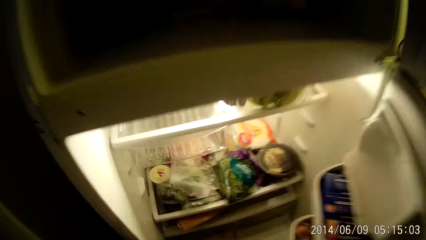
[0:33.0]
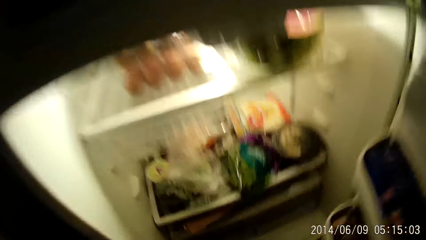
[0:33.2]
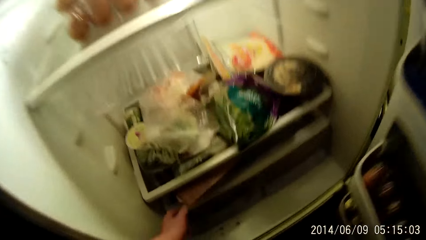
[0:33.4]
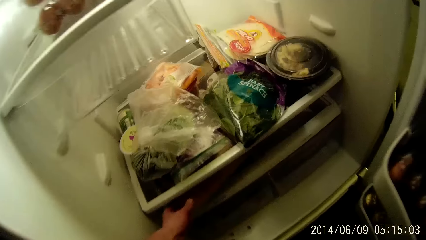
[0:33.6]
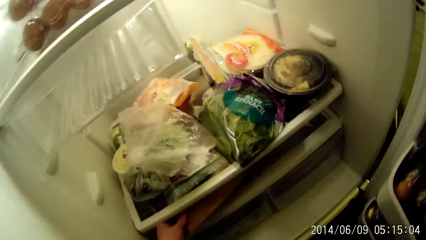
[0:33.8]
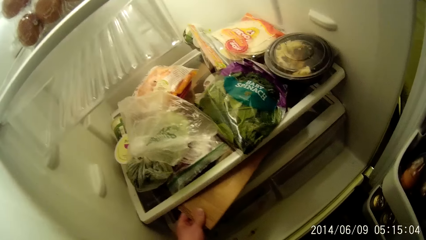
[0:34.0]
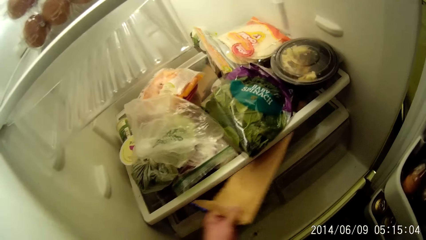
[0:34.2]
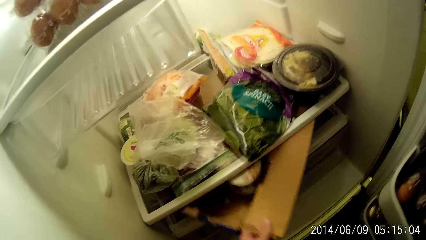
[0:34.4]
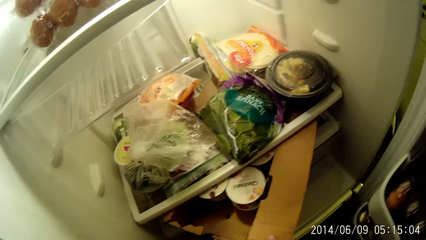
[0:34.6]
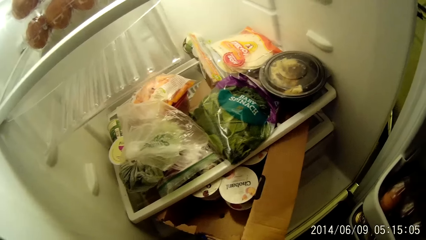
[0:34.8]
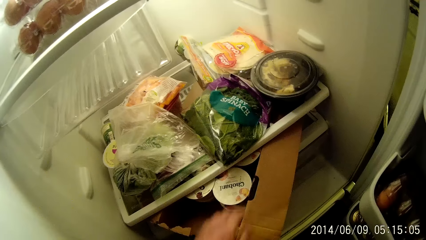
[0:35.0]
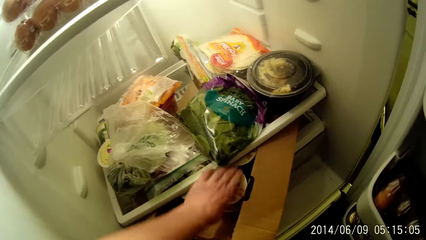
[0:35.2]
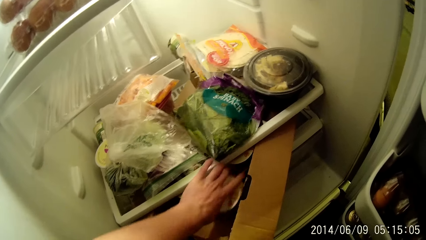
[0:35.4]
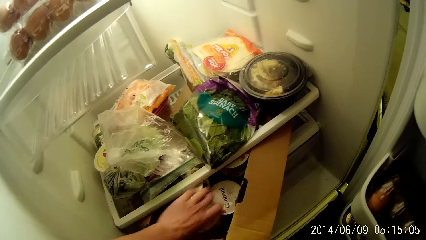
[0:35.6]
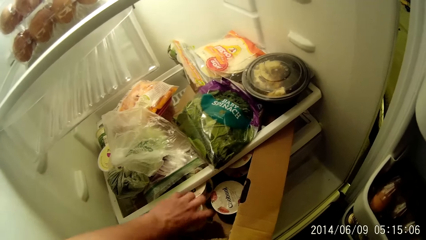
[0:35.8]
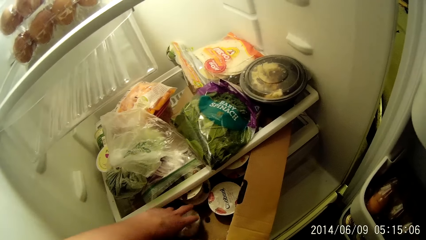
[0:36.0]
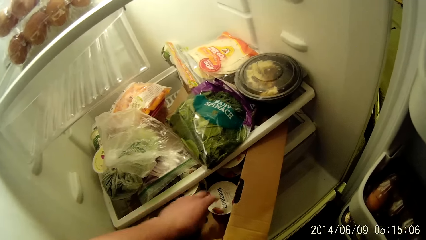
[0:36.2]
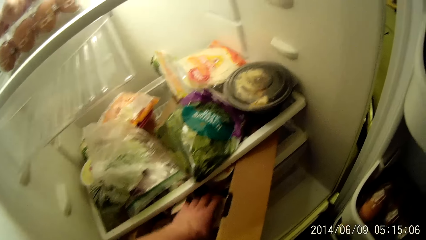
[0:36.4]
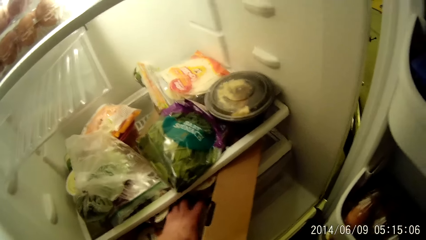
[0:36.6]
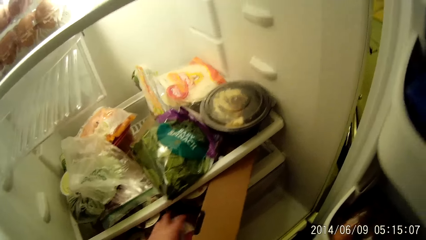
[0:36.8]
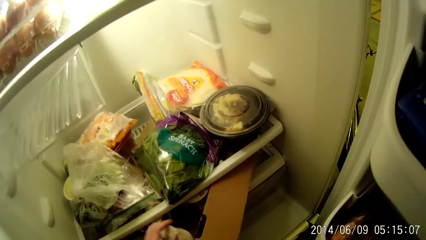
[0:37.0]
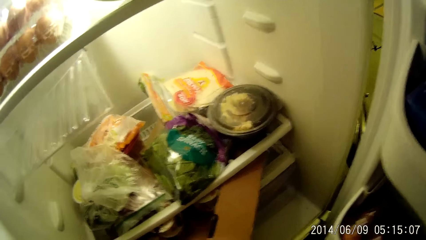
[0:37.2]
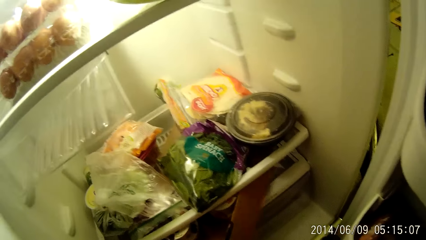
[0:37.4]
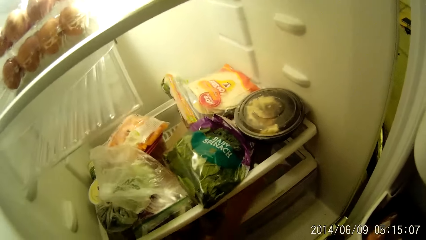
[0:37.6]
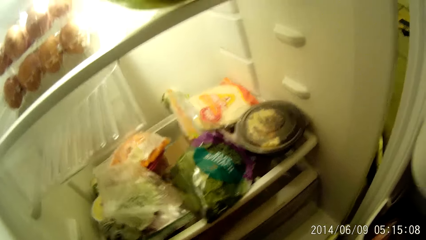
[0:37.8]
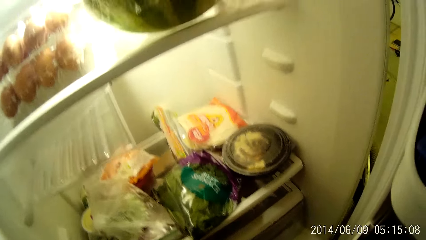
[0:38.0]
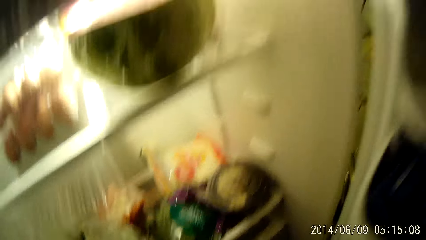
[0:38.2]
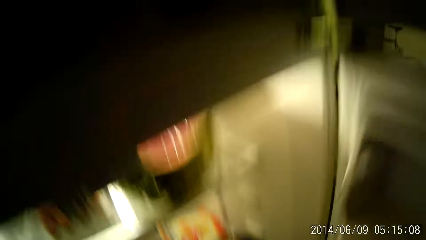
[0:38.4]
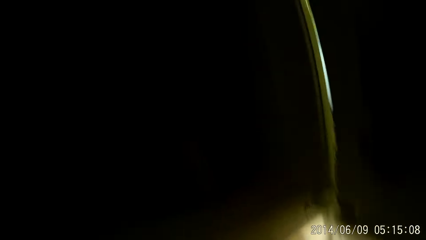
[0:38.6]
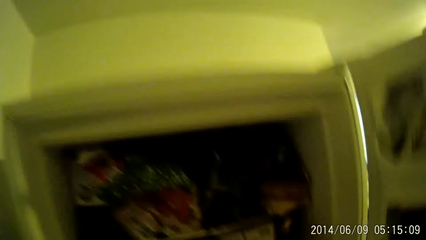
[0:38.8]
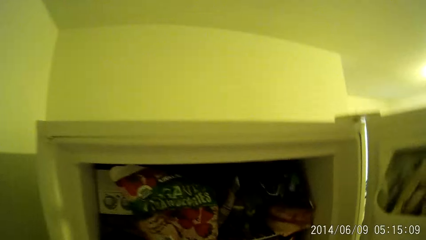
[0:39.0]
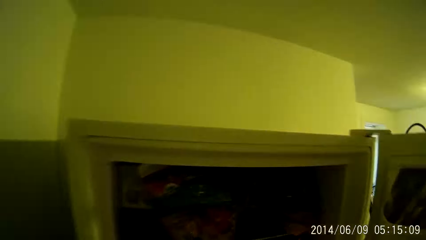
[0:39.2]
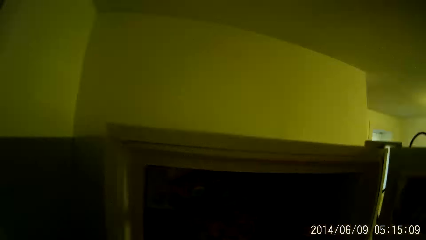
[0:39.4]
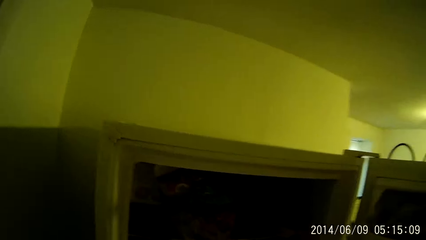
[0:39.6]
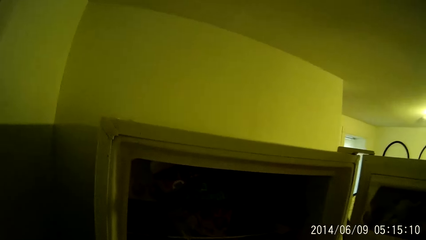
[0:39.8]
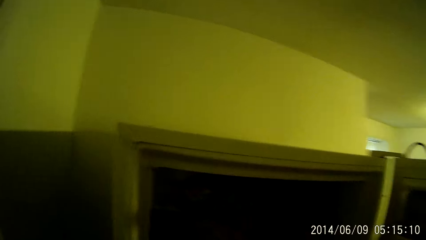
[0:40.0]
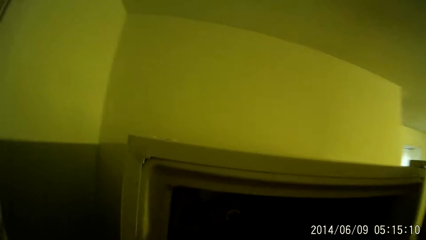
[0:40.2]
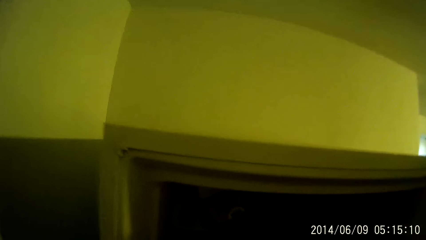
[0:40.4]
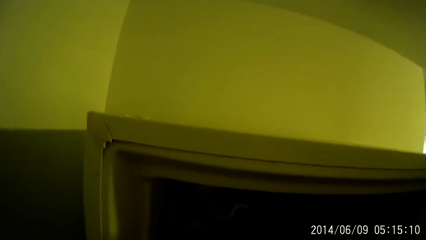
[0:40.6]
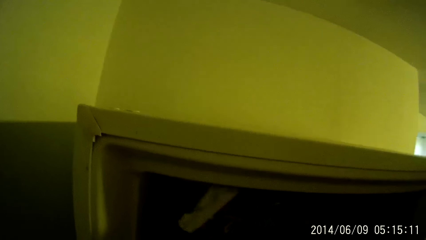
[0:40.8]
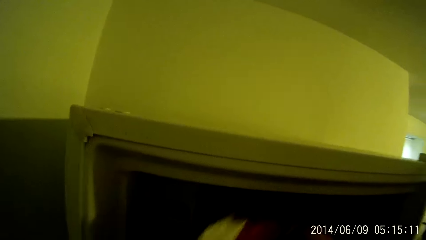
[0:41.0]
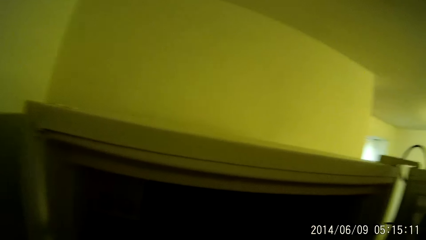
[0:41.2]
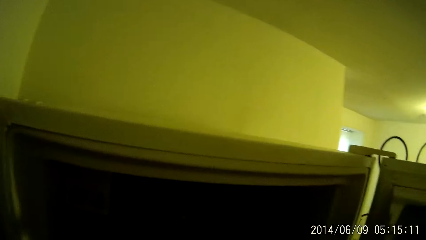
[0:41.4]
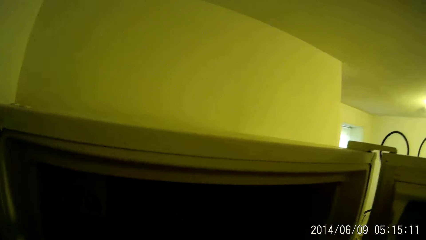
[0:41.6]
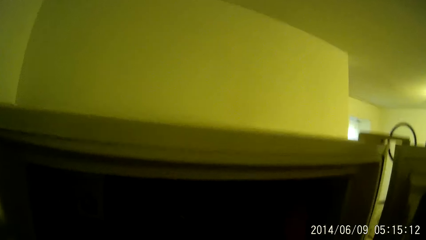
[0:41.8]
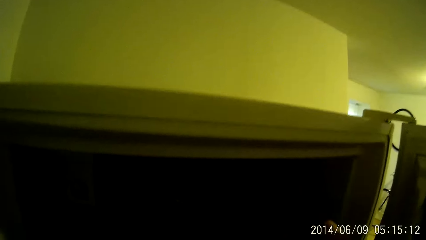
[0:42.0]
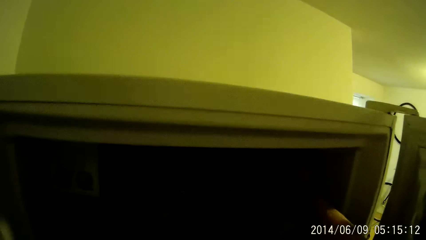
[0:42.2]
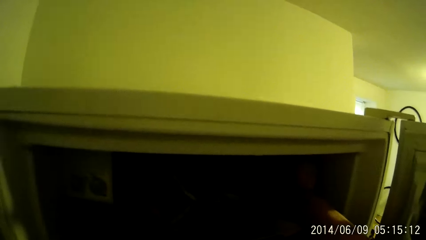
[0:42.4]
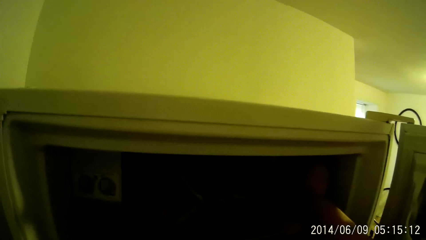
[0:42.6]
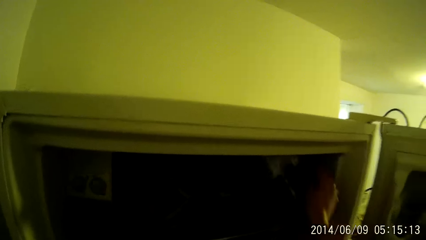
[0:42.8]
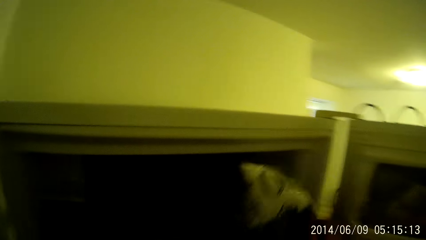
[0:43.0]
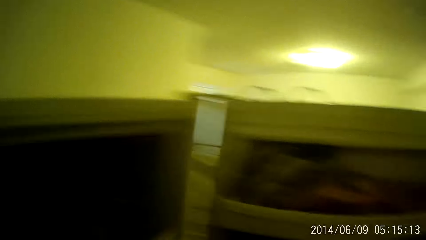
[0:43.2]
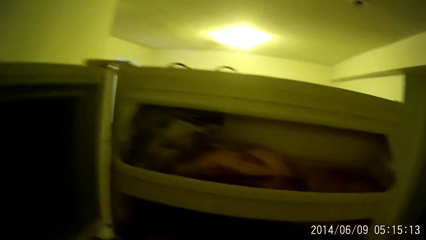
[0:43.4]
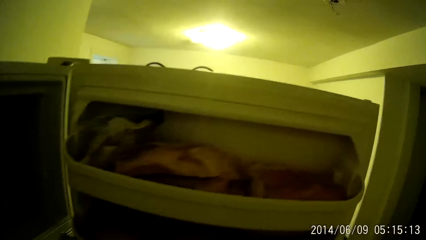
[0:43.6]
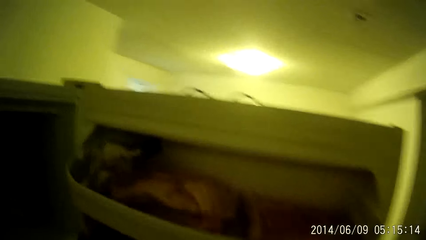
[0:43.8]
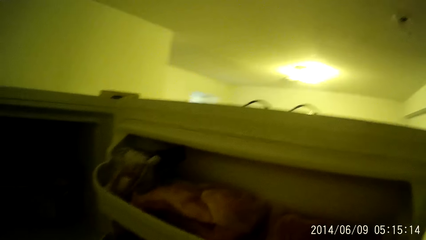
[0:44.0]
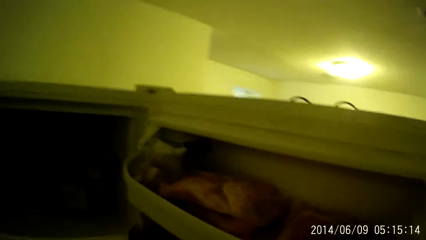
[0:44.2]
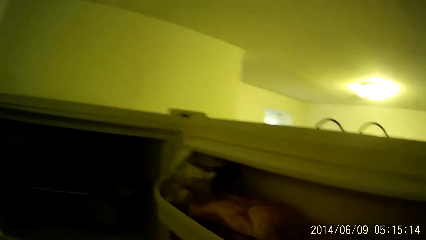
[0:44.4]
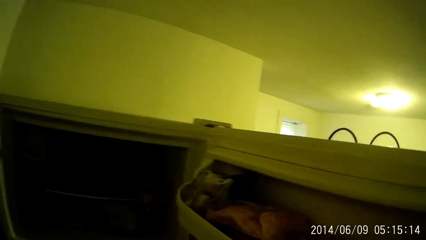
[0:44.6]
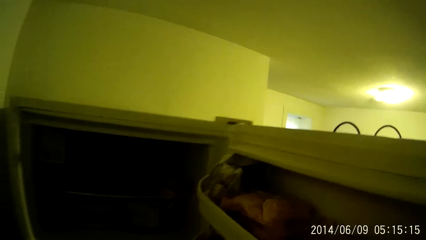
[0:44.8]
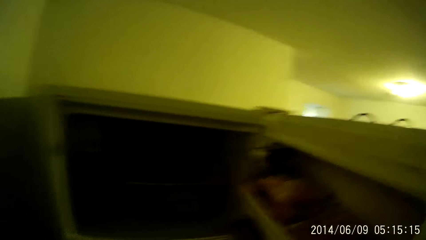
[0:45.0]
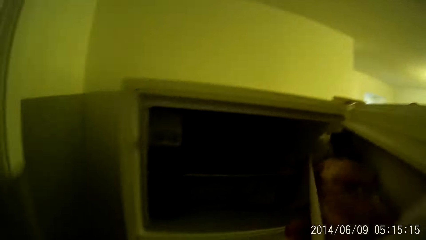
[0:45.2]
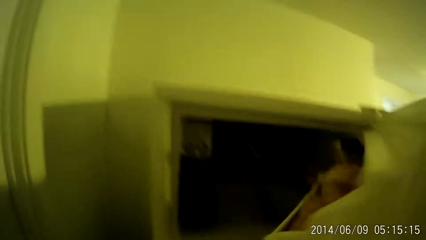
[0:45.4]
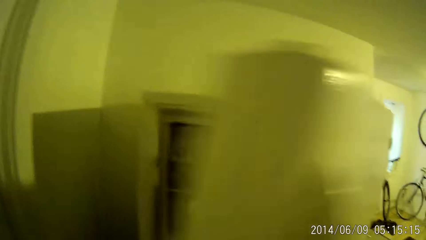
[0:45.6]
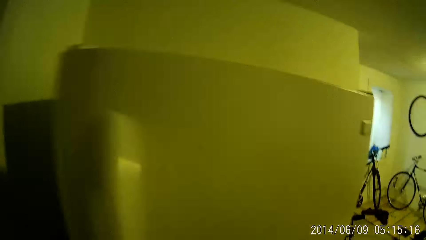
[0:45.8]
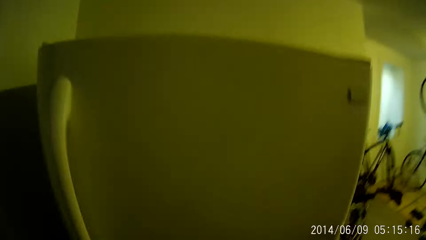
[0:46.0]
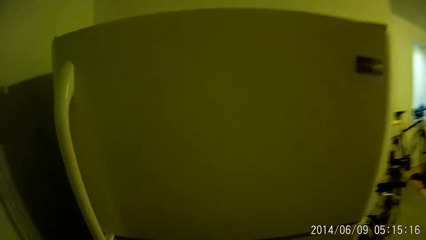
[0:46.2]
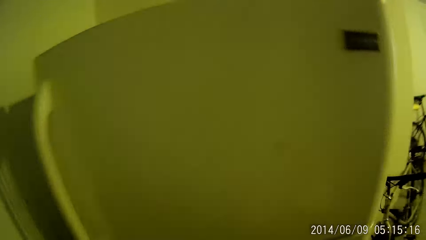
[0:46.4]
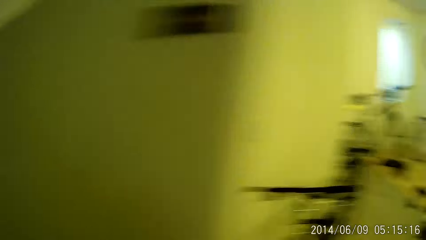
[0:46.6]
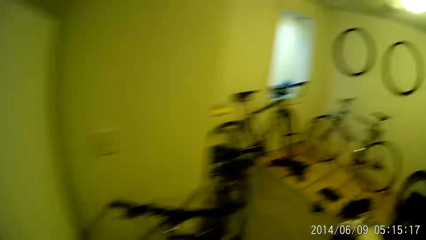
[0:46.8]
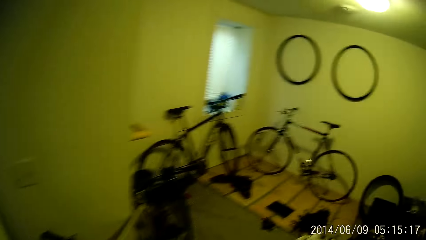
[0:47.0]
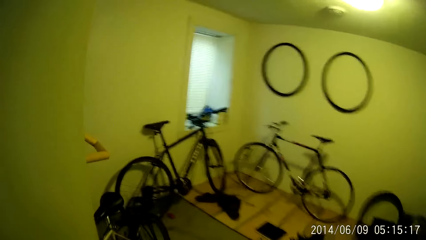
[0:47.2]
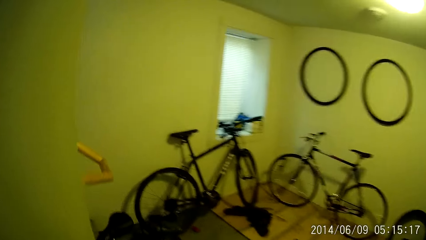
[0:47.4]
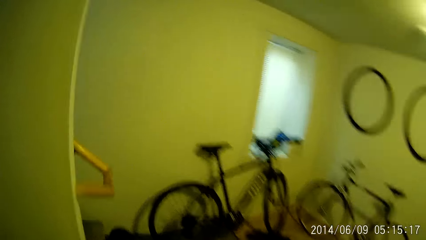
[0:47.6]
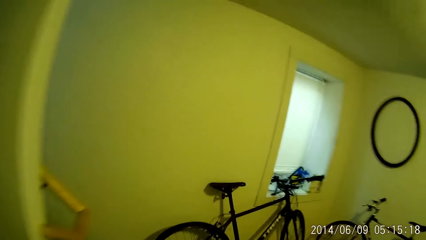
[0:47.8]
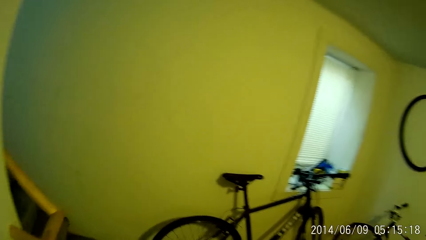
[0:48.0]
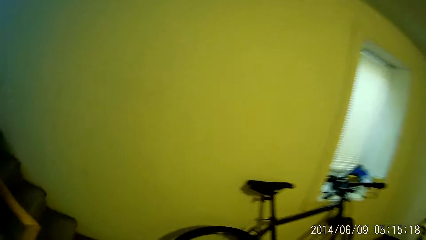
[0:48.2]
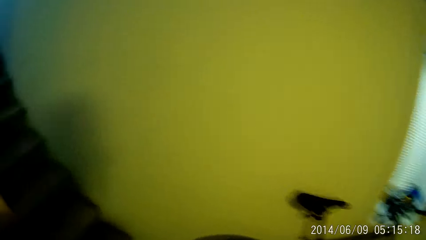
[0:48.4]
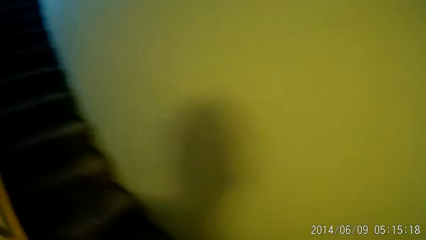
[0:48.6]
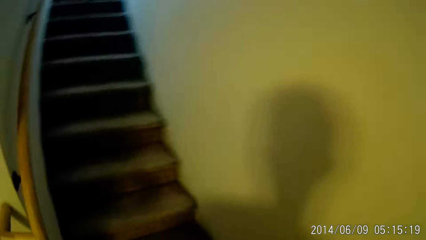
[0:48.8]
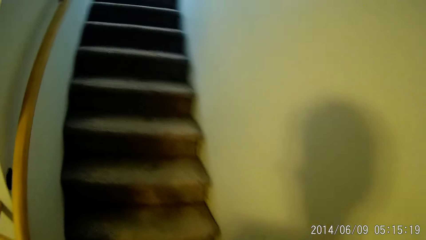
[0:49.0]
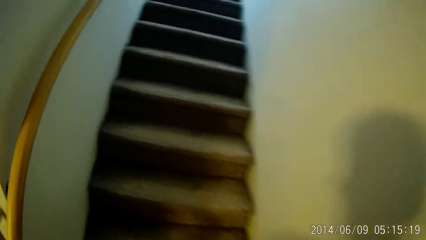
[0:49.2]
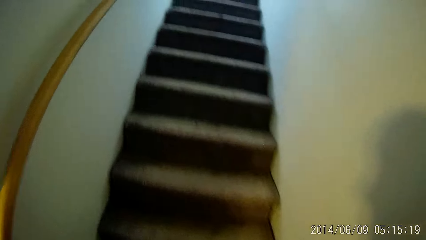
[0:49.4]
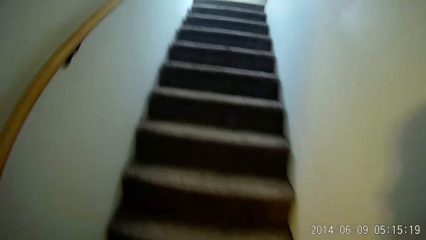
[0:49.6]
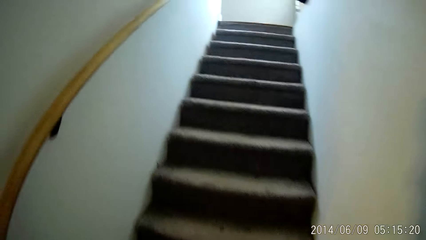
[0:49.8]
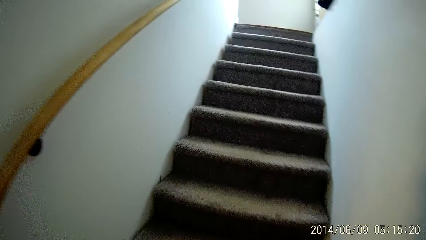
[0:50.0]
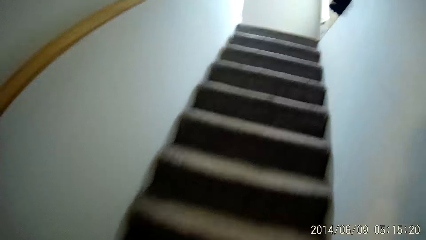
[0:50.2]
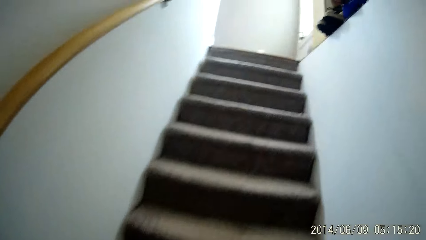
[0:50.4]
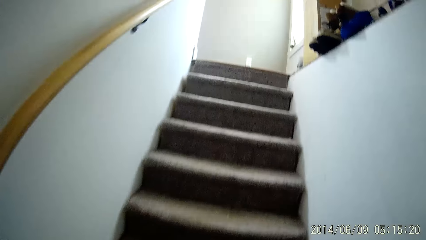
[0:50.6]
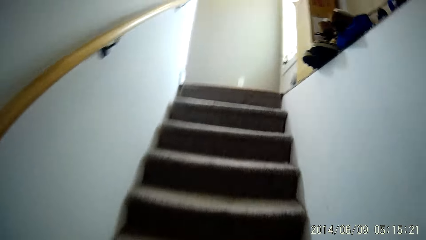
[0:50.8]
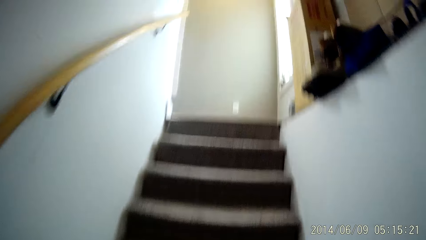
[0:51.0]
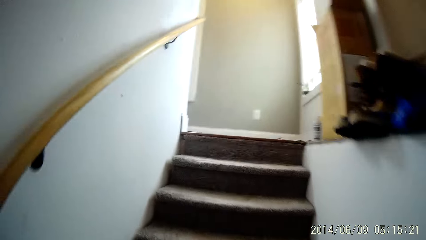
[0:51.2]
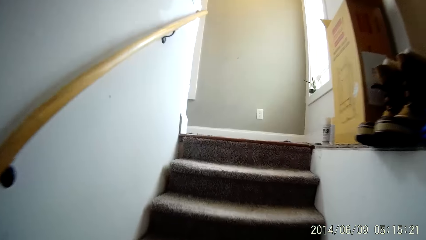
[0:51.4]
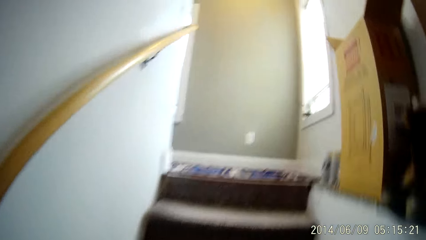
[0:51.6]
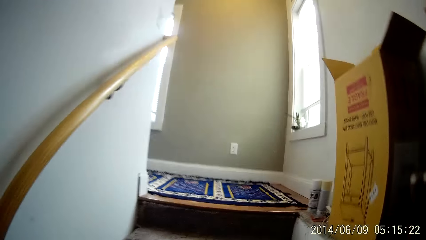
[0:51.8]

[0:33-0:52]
The camera wearer adjusts a carton in the refrigerator with his left hand. He moves a container in the carton in the refrigerator with his left hand. He picks up the container in the carton in the refrigerator with his left hand. He adjusts the carton in the refrigerator with his left hand. He closes the fridge. He picks up a sachet from the refrigerator with his right hand. He closes the door of the refrigerator with his right hand. He moves around the room and goes upstairs.
